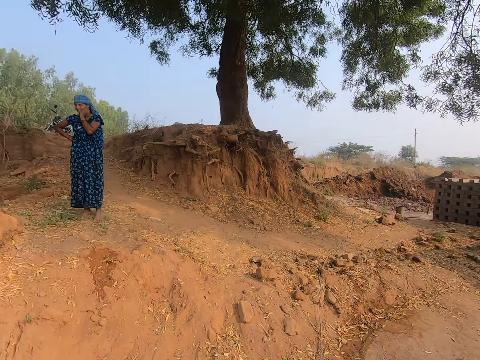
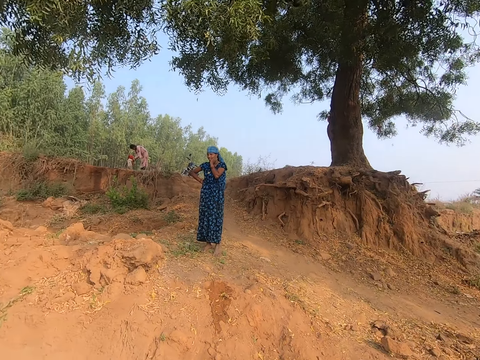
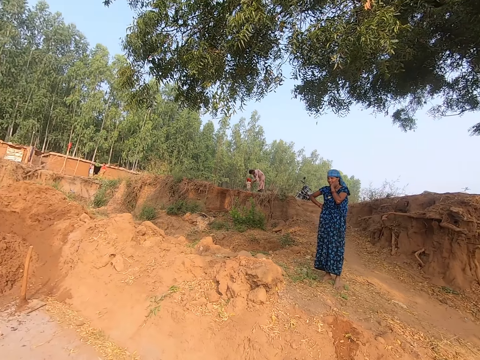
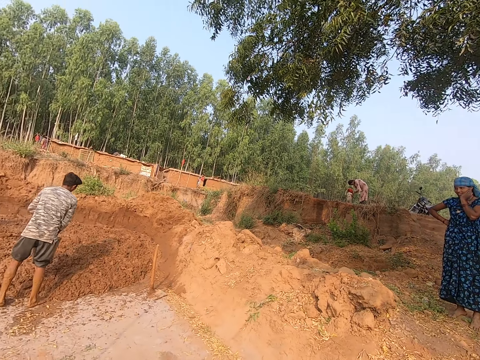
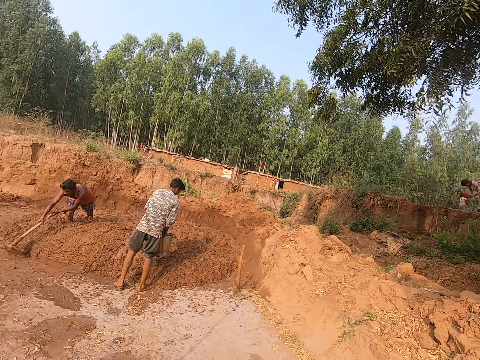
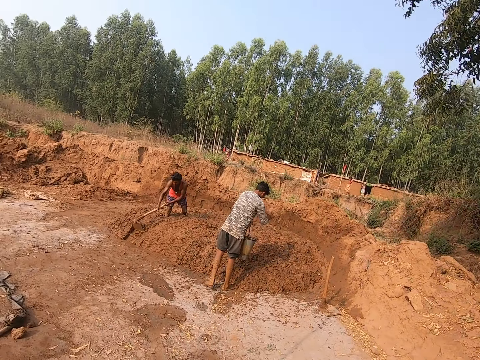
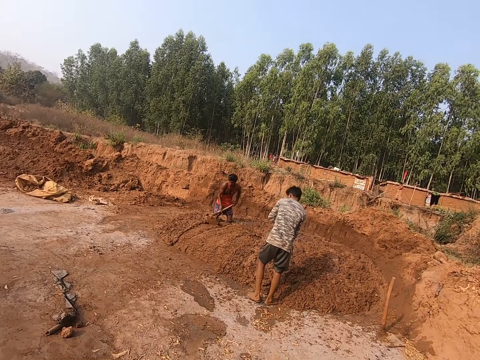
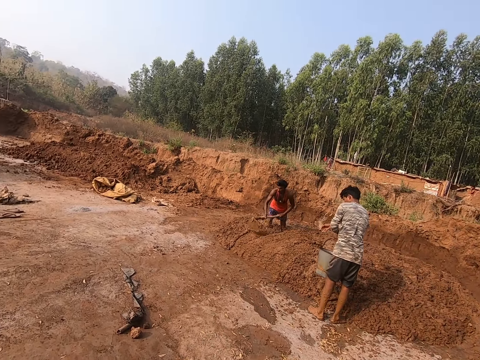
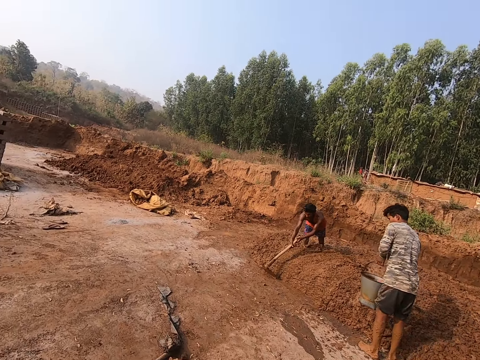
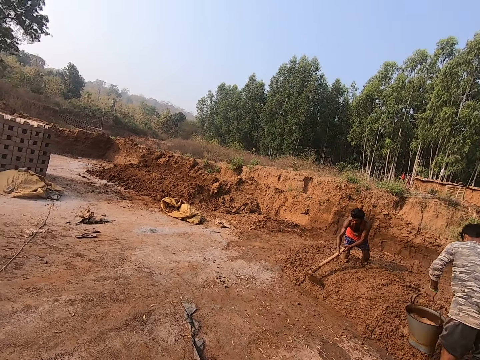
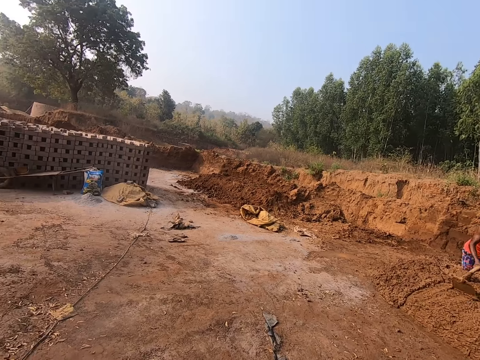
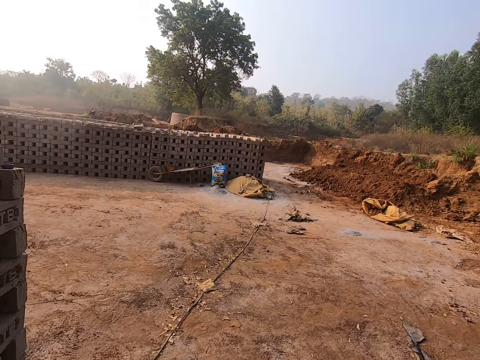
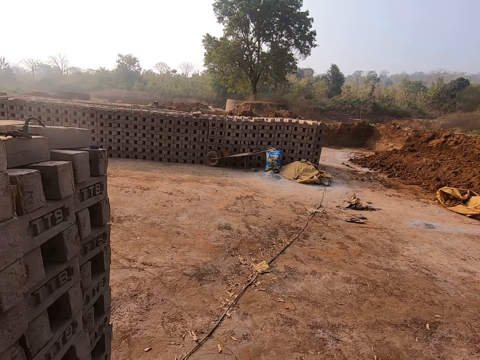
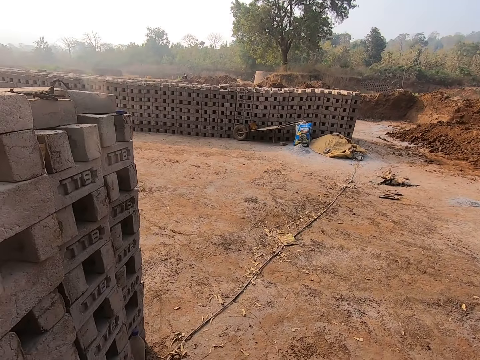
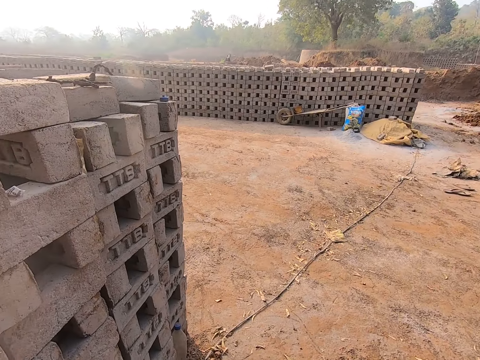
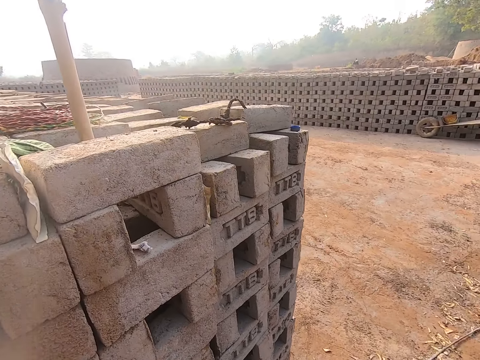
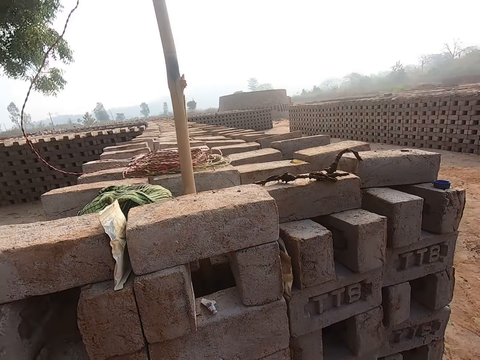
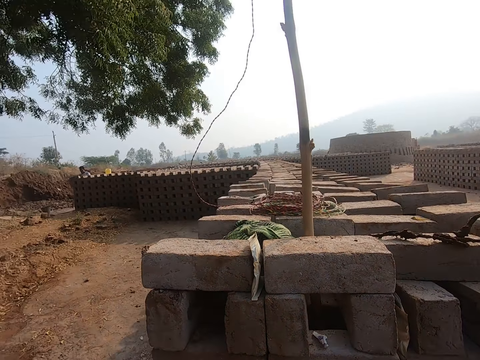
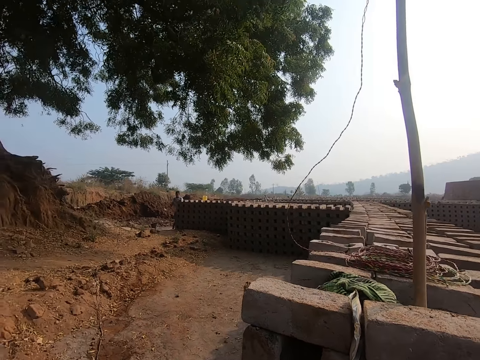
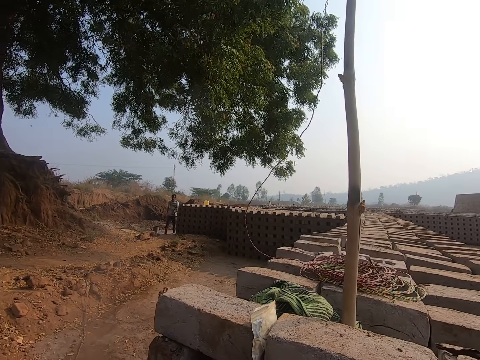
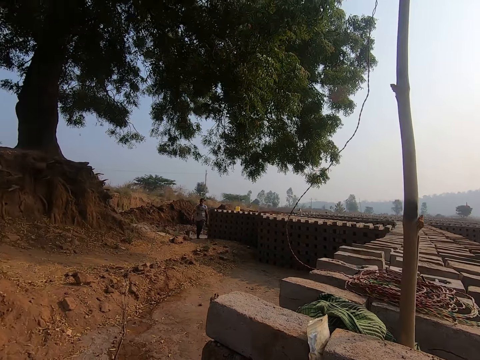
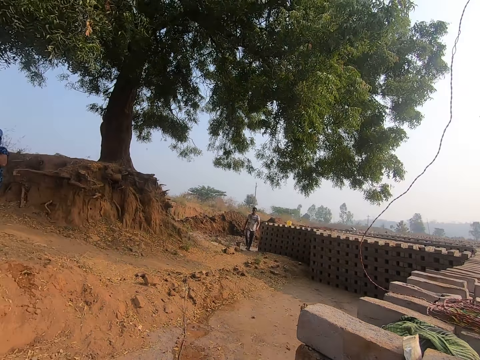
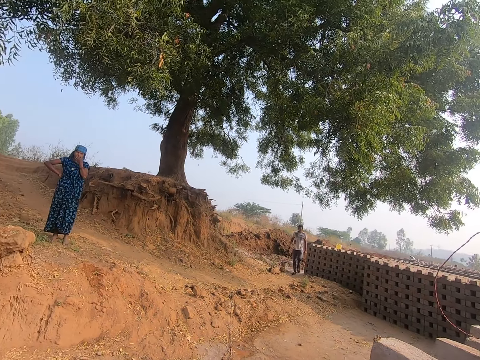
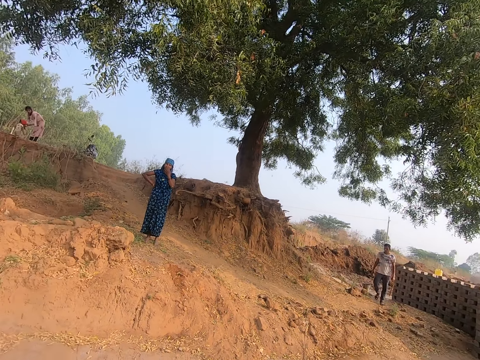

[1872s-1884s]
A man walks towards the camera wearer.

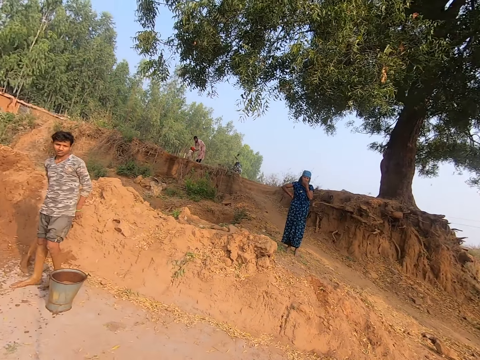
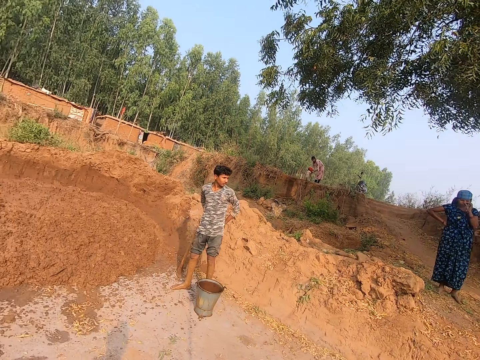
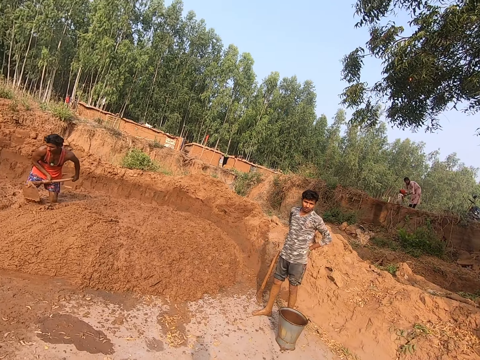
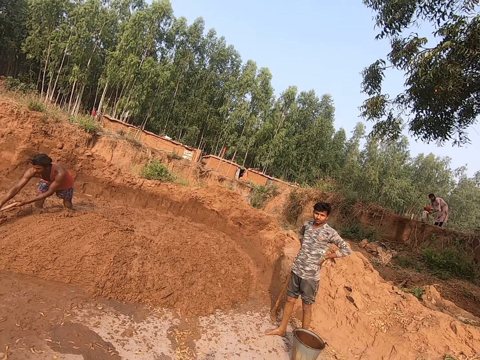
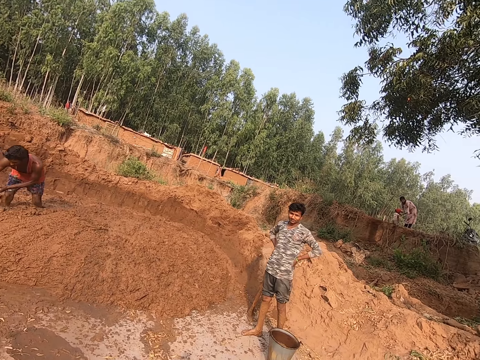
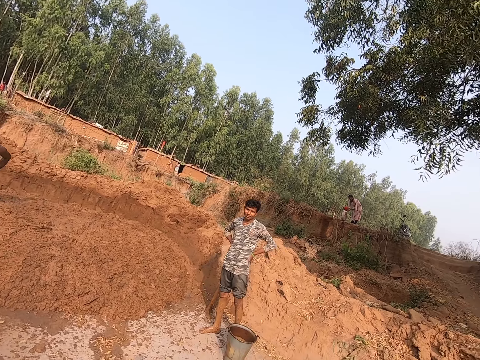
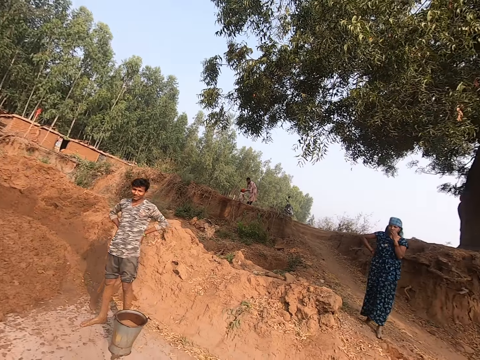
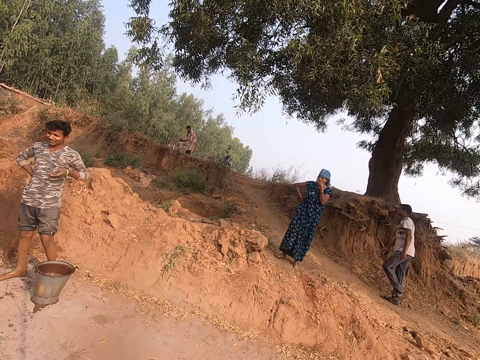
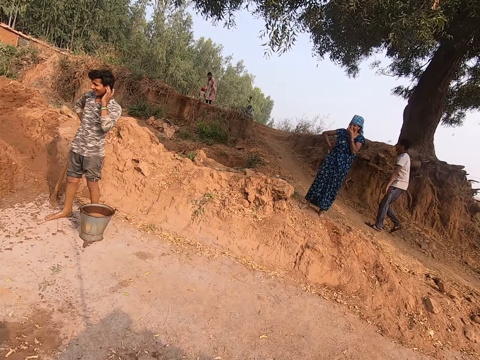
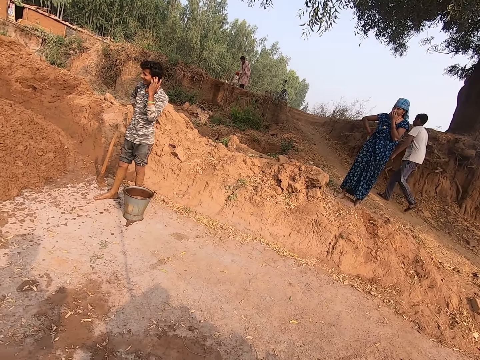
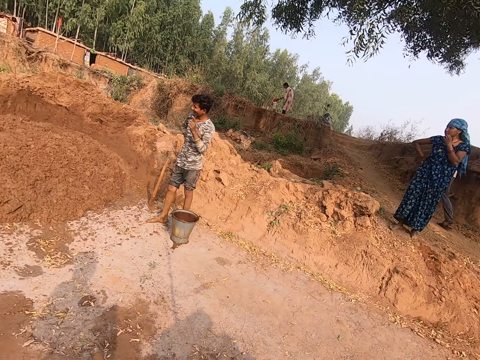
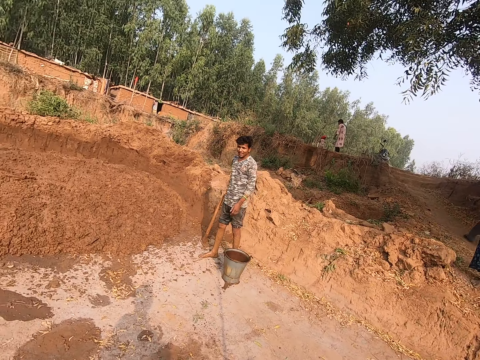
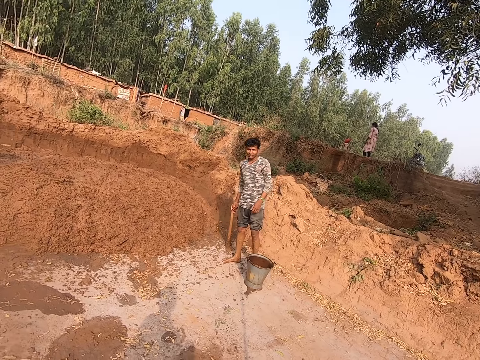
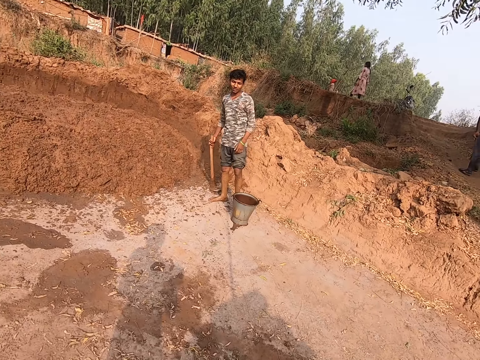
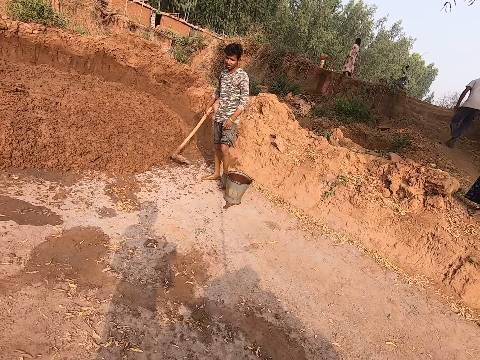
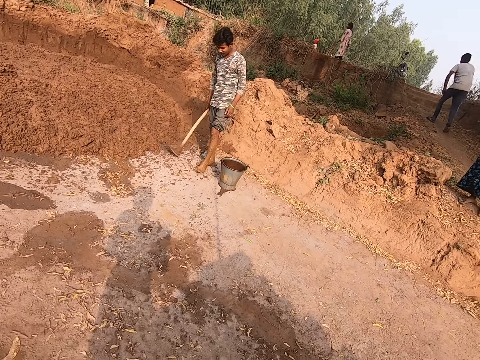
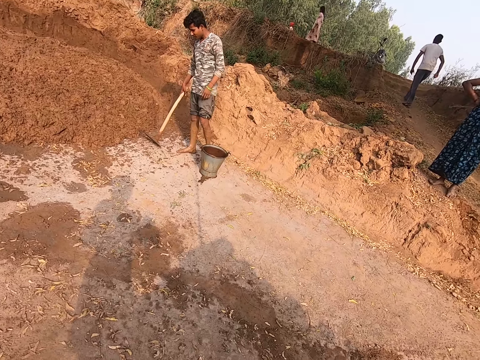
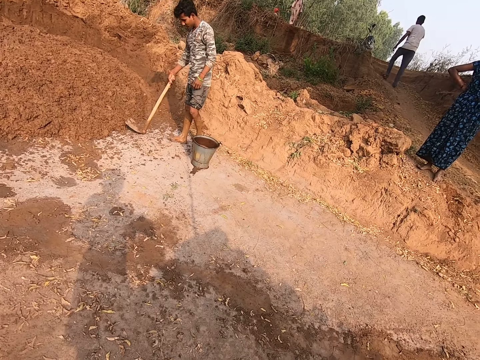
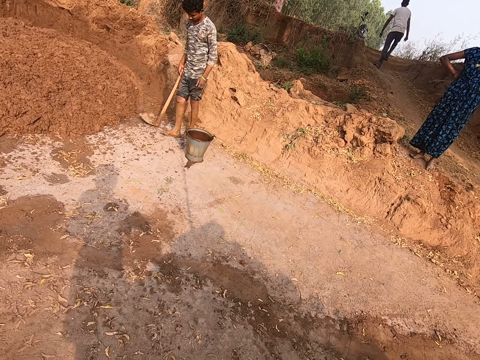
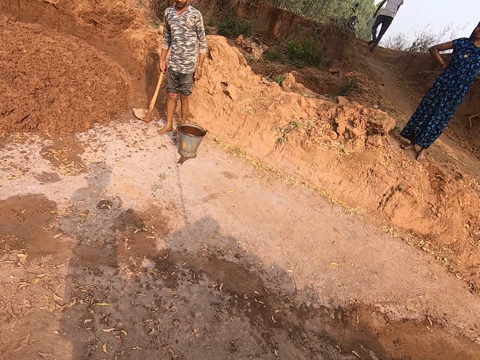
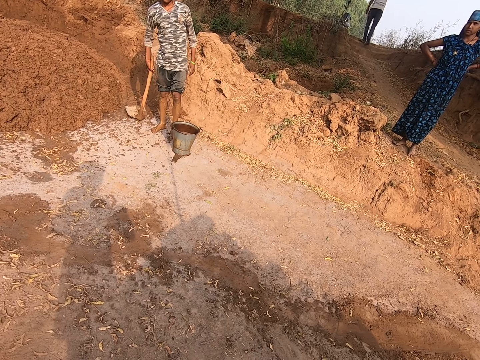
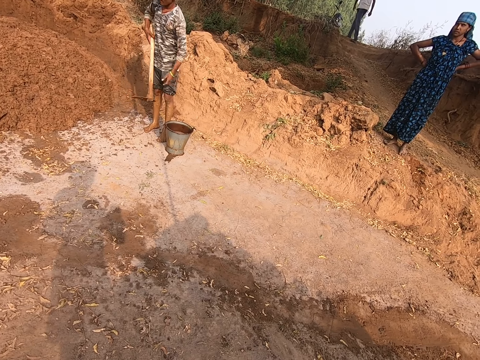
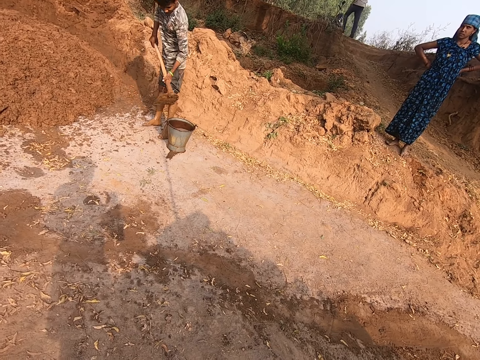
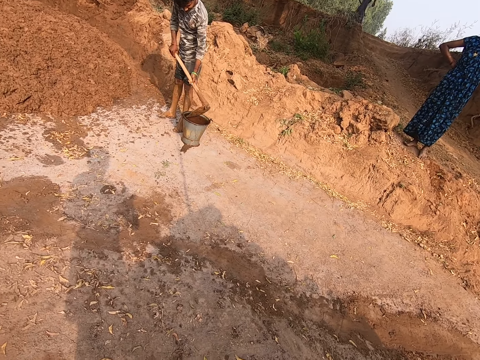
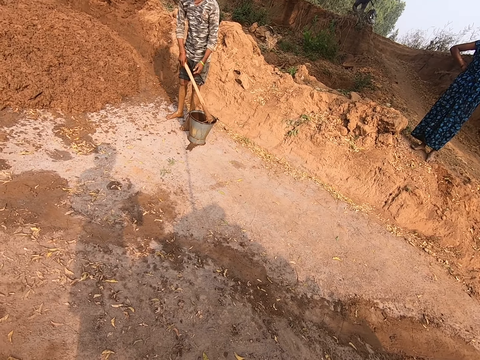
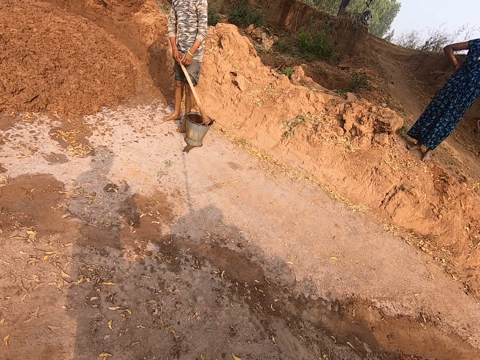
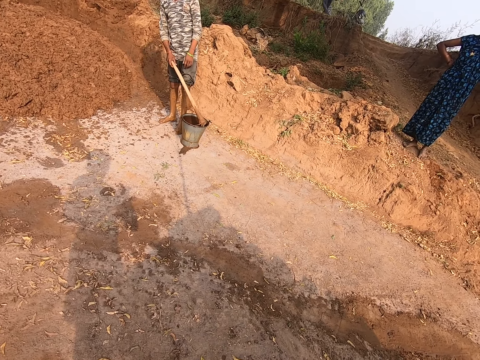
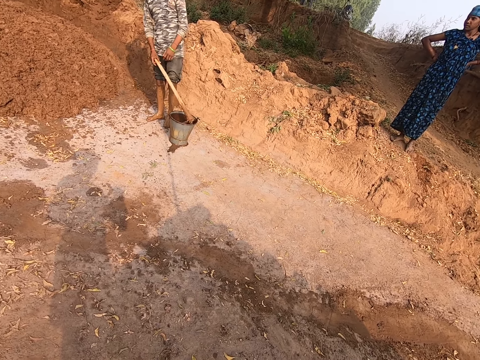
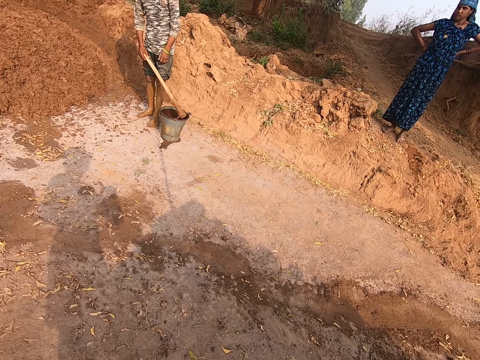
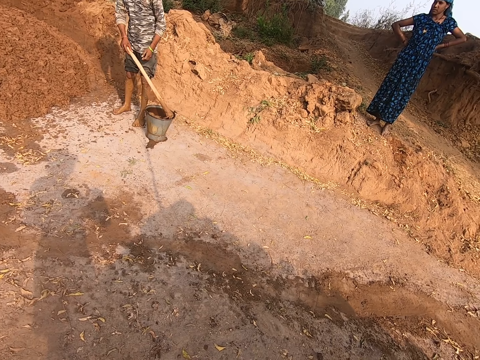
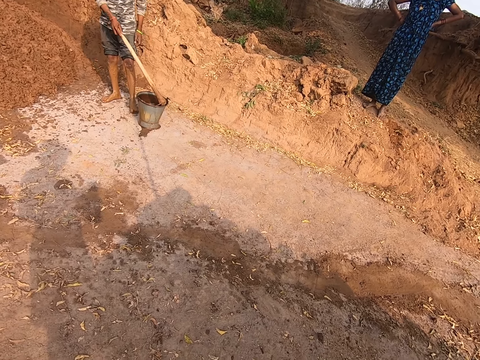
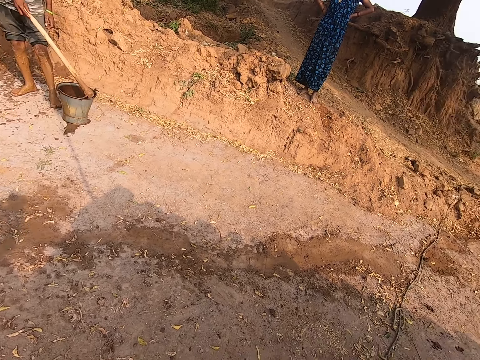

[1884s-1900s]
A man places his hands on his waist. The camera wearer dialogues with the man and a person. A woman touches her face with her left hand. The man touches his left ear with his left hand. Another man walks past the woman. The first man drops his left hand from his left ear. The woman drops her left hand from her face. The first man moves a hoe or shovel on the ground with his right hand. The first man picks the hoe from the ground with his right hand. The first man rinses the hoe in his hands in the bucket of water on the ground, and removes his left hand from the hoe in the bucket of water.
